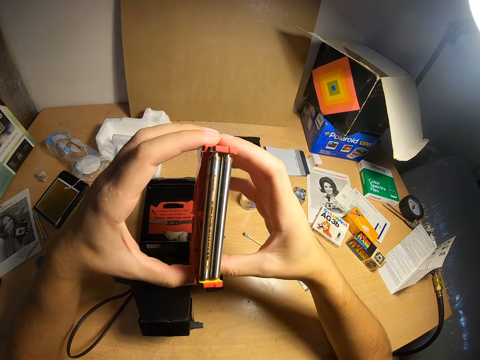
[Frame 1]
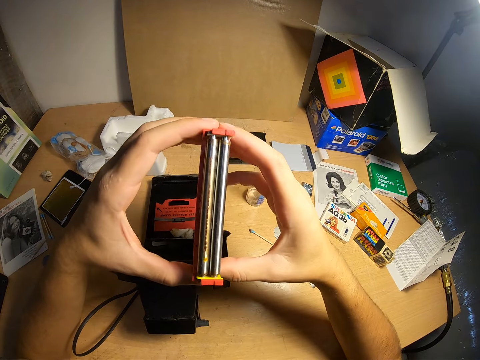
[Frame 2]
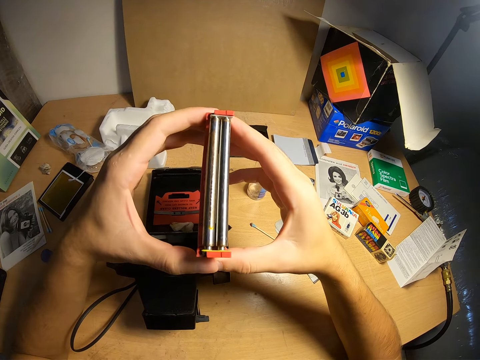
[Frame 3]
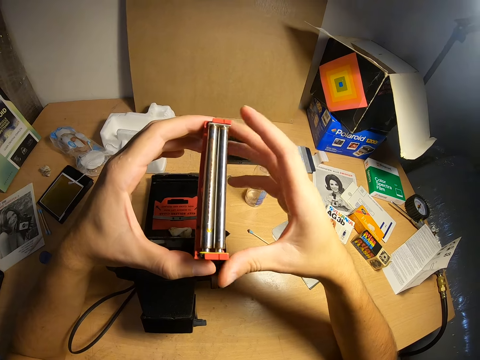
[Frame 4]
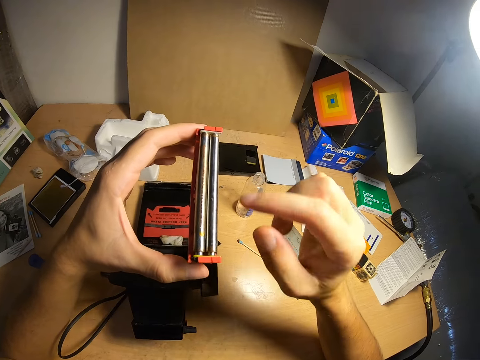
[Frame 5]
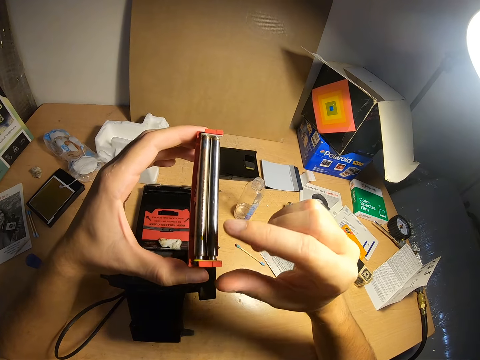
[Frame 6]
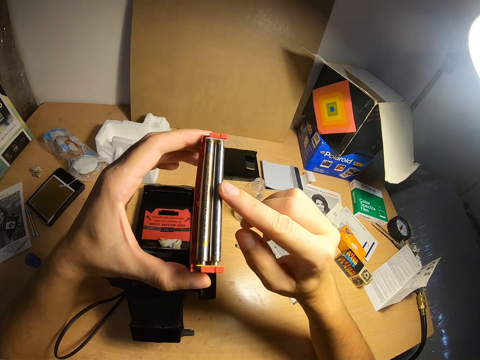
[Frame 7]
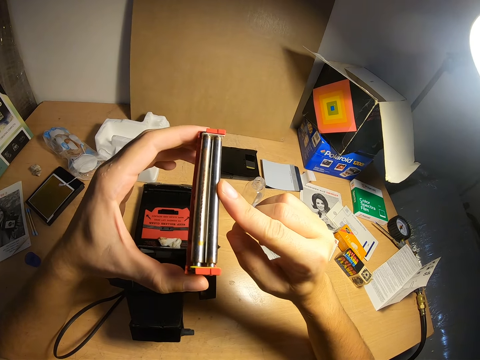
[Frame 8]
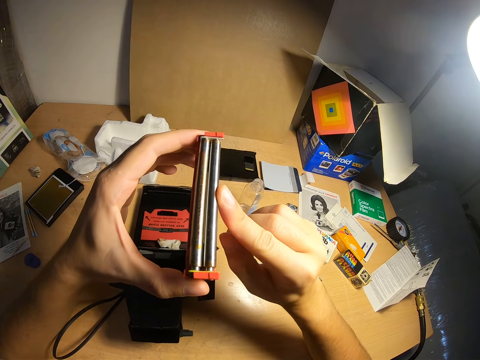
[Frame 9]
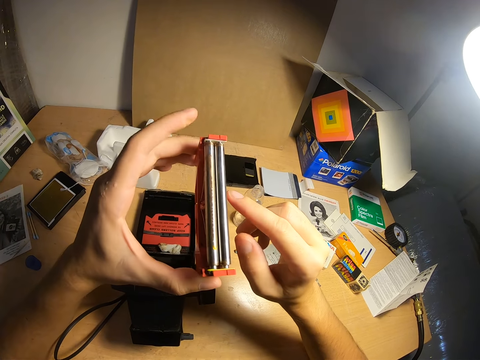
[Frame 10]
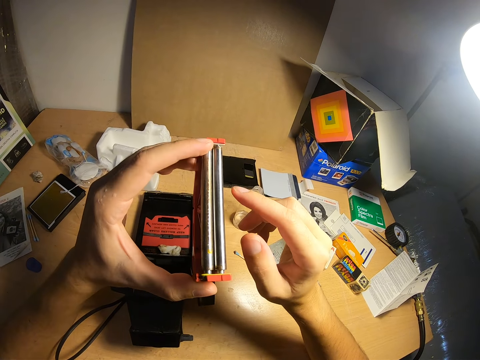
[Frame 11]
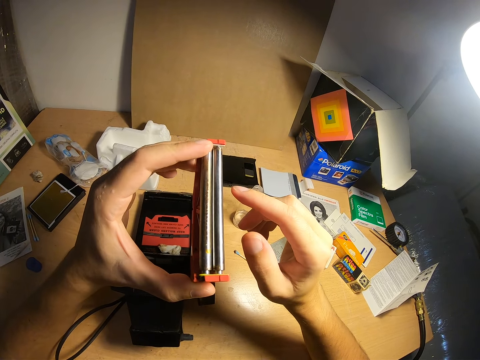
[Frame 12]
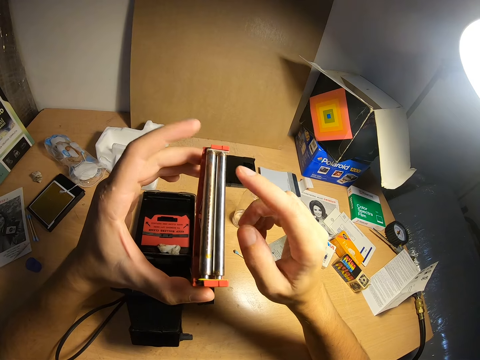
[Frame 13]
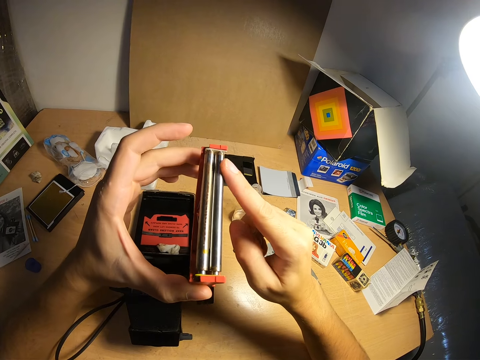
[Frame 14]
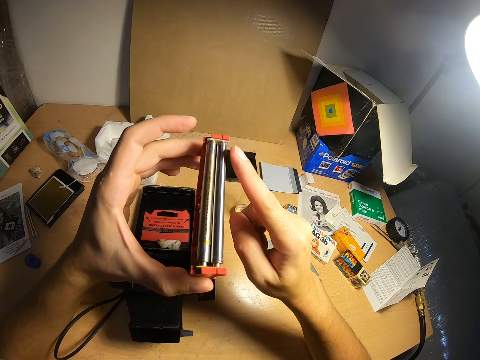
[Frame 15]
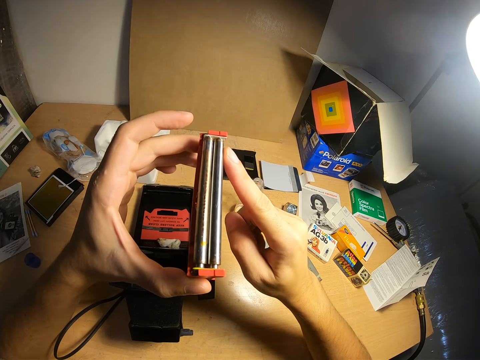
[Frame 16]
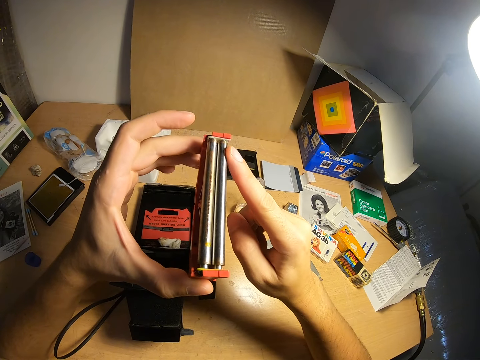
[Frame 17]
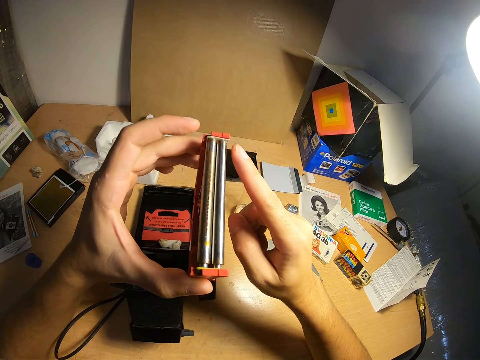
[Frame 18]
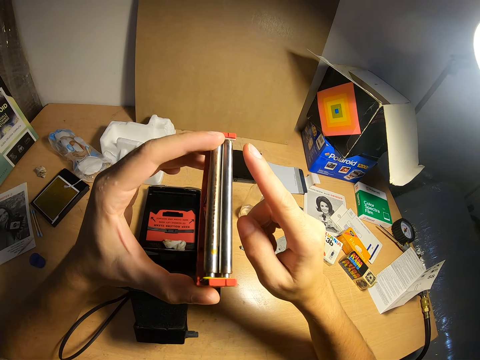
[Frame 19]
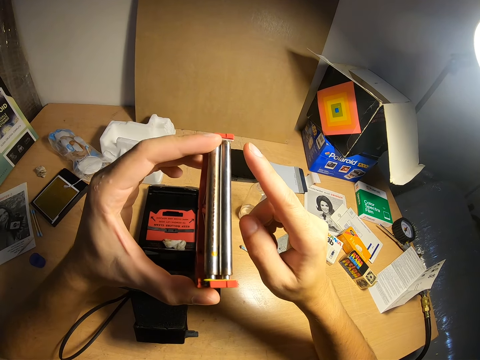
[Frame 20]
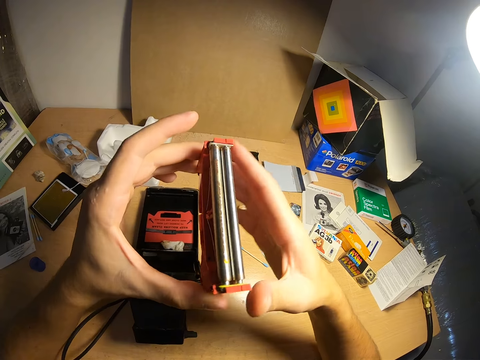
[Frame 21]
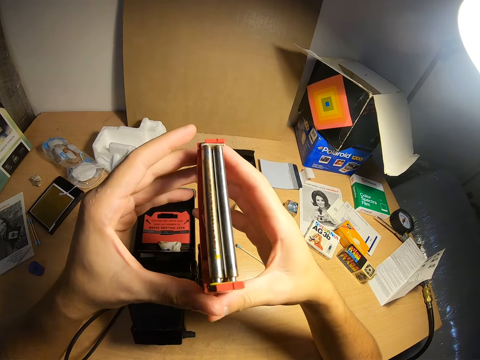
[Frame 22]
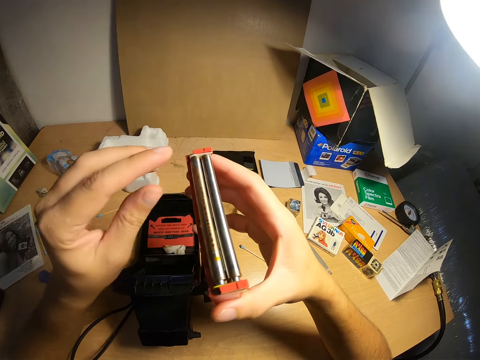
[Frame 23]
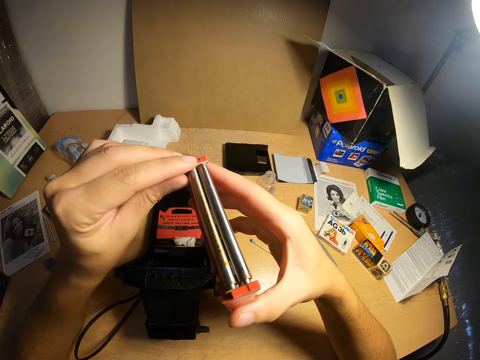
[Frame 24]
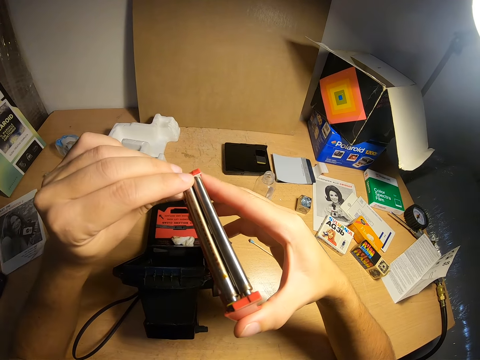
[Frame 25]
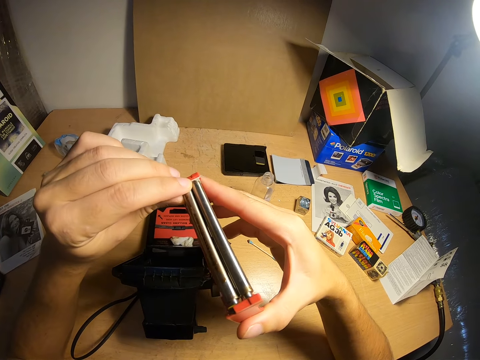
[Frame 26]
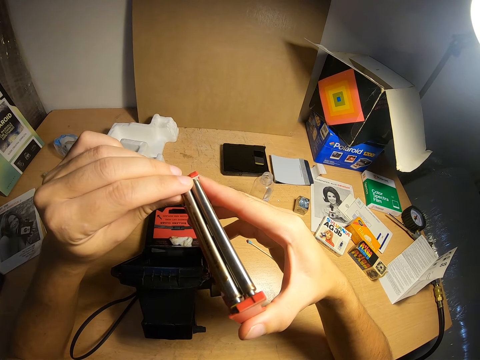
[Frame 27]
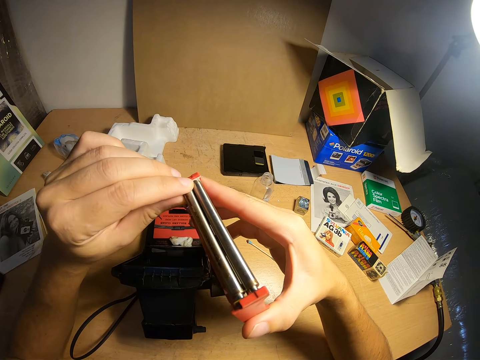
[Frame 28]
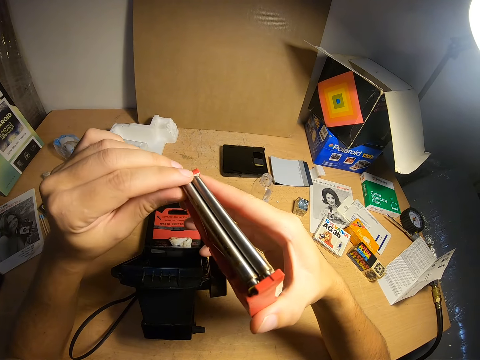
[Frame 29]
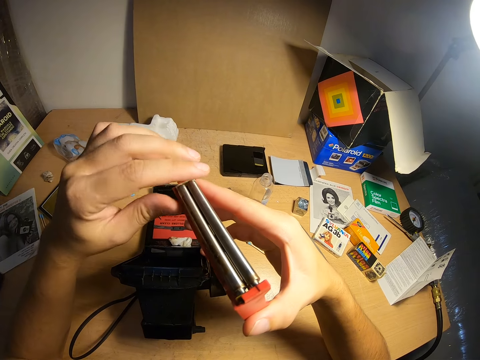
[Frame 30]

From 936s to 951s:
The camera wearer looks at the plastic. They touch the plastic.

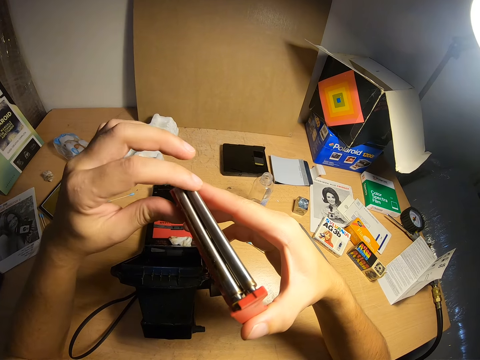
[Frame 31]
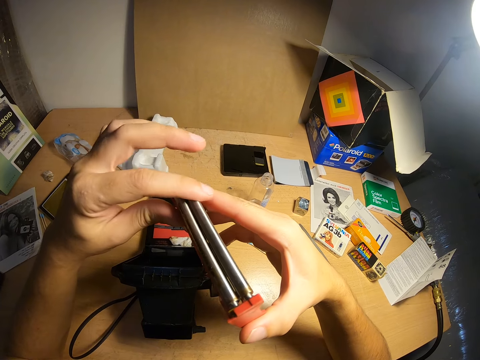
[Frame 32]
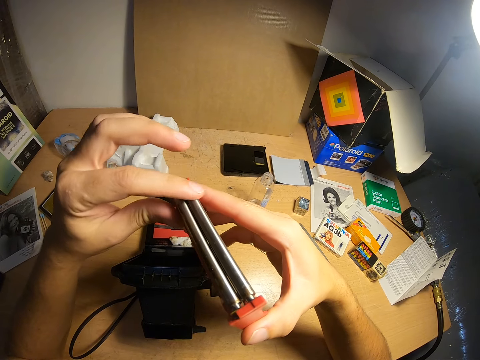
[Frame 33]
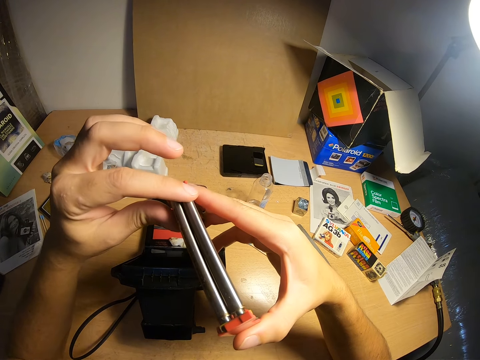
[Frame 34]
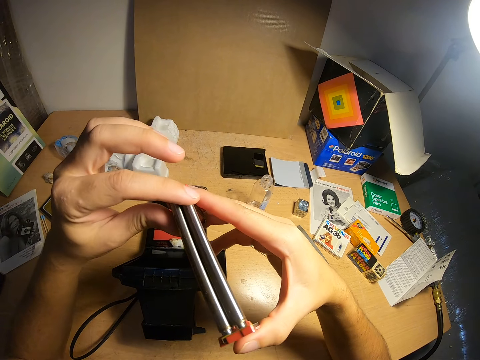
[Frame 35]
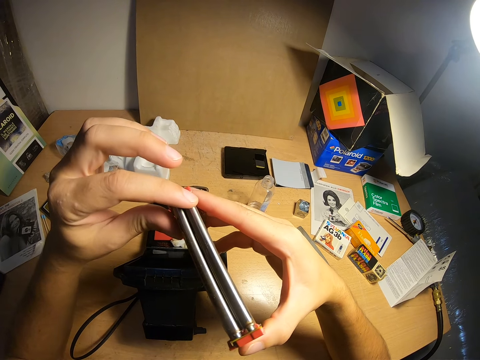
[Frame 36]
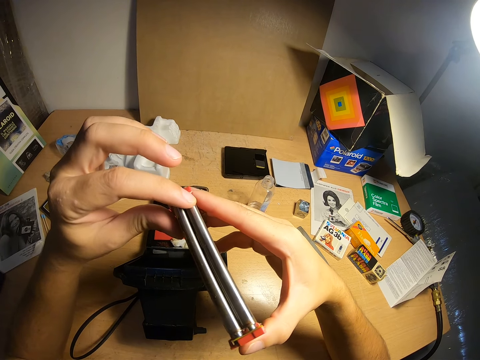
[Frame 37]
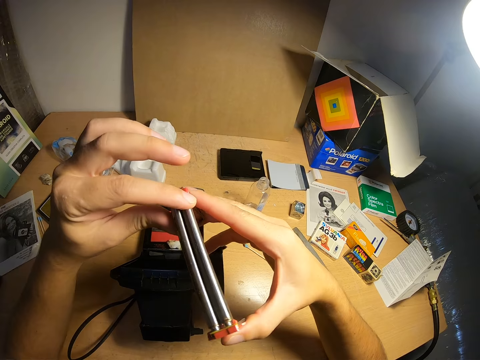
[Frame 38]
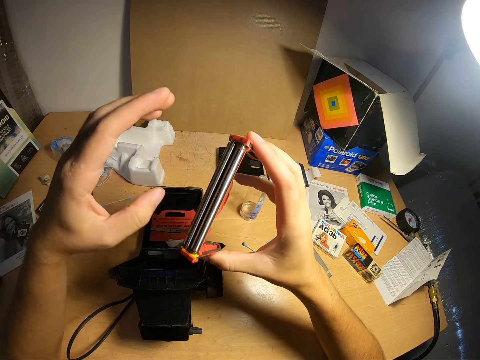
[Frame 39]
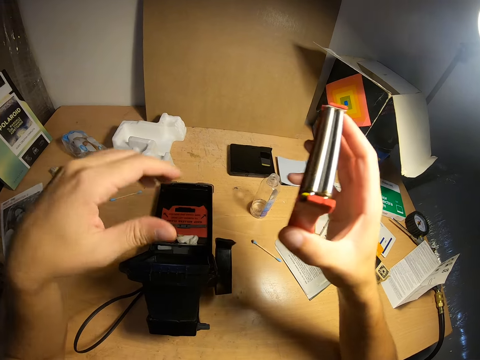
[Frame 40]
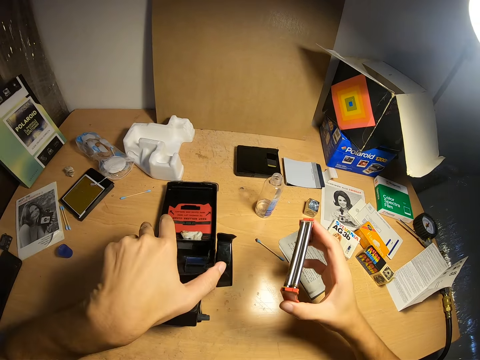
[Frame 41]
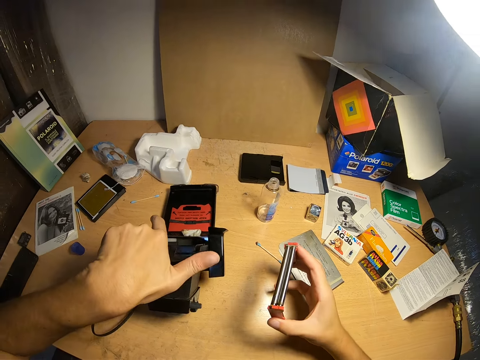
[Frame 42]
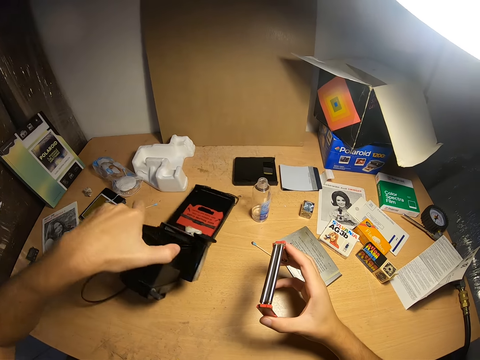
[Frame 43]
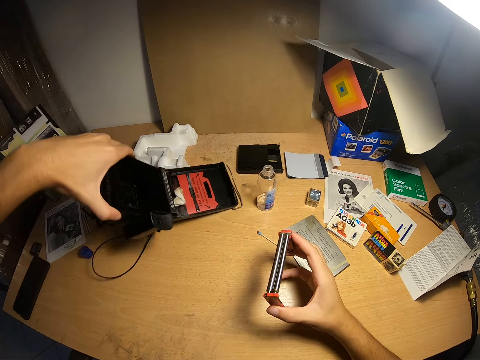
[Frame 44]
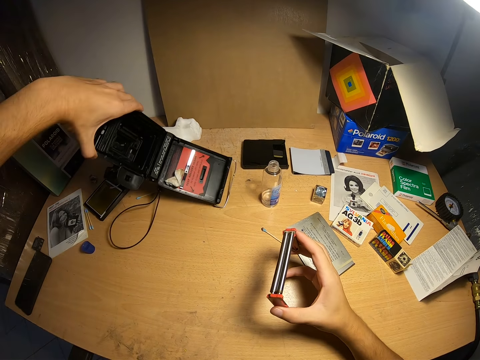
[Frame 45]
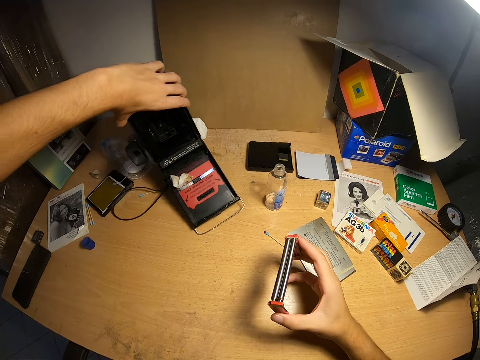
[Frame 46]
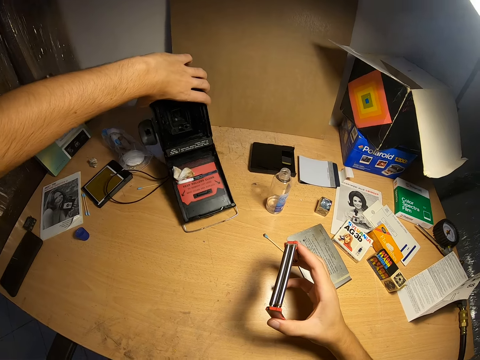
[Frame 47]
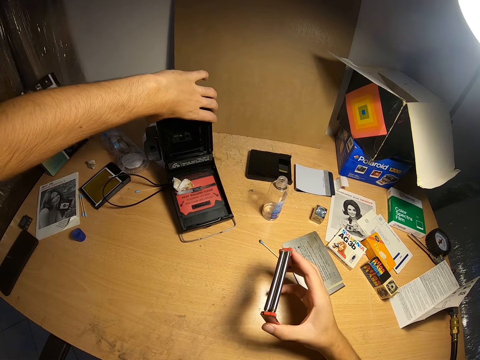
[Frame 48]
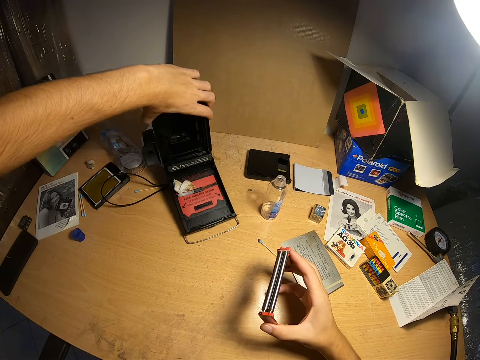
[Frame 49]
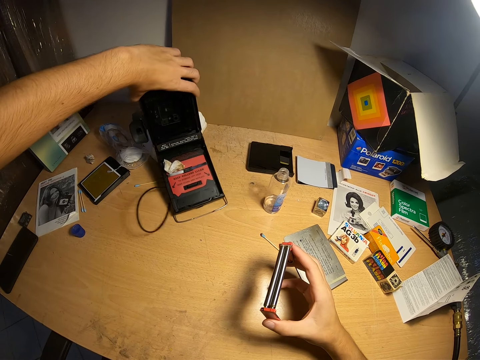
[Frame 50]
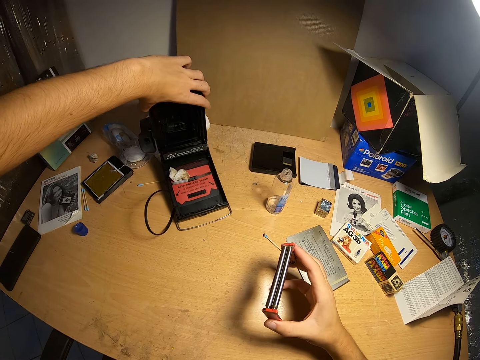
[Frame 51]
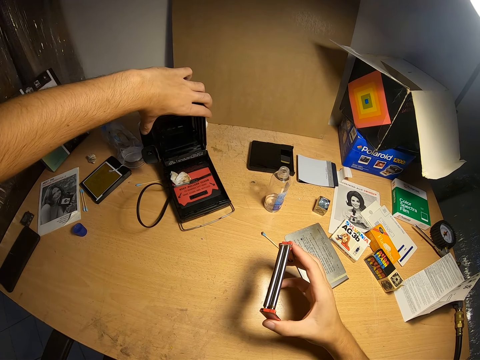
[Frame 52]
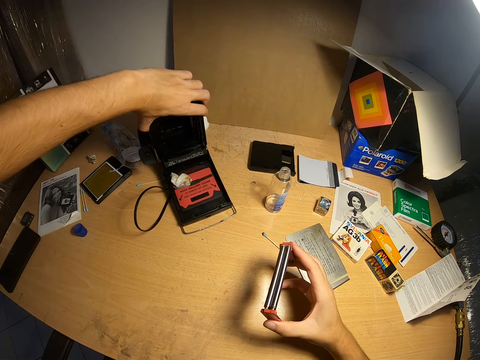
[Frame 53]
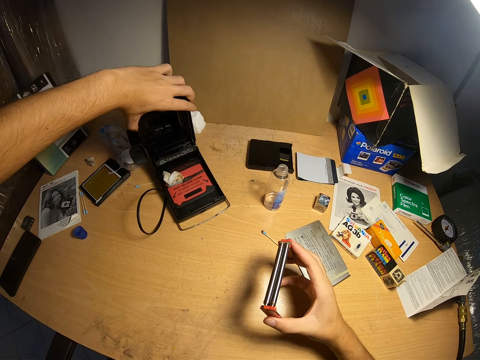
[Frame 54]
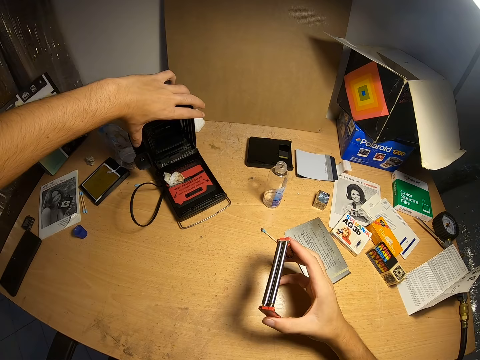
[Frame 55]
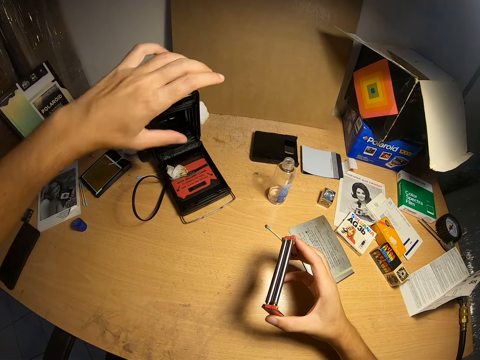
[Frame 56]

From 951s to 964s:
The camera wearer puts the camera aside.
